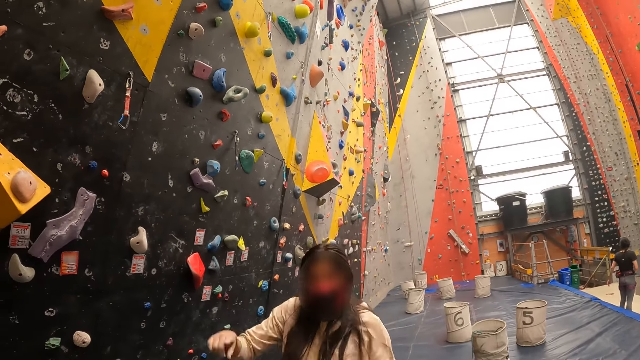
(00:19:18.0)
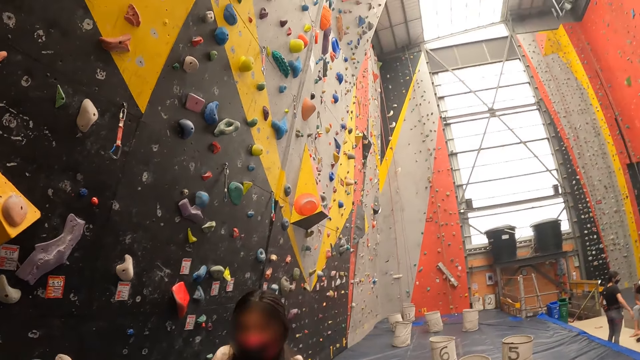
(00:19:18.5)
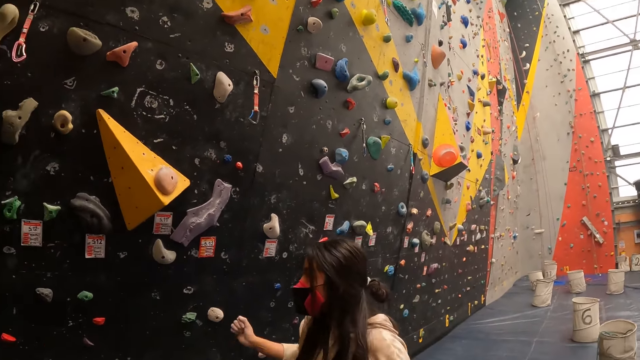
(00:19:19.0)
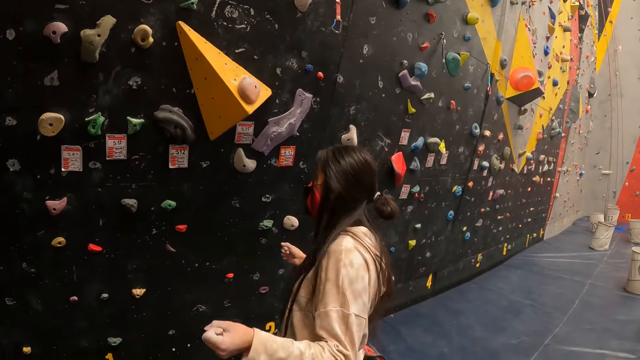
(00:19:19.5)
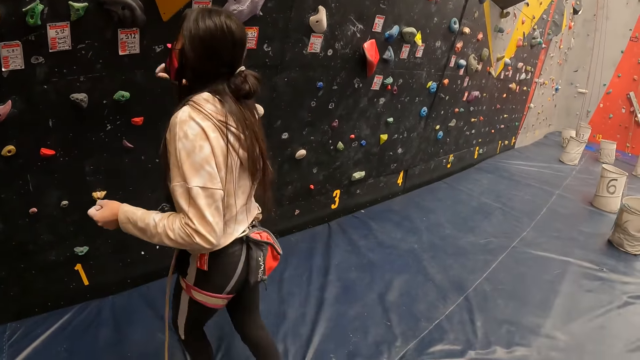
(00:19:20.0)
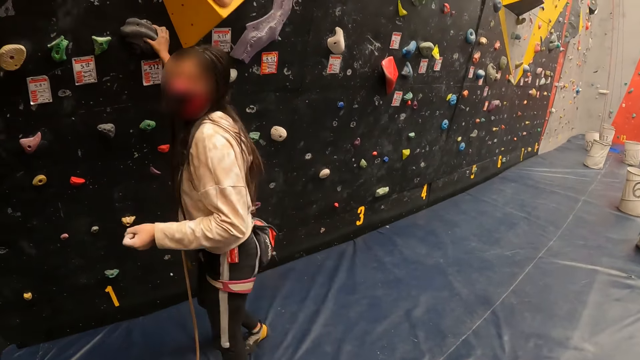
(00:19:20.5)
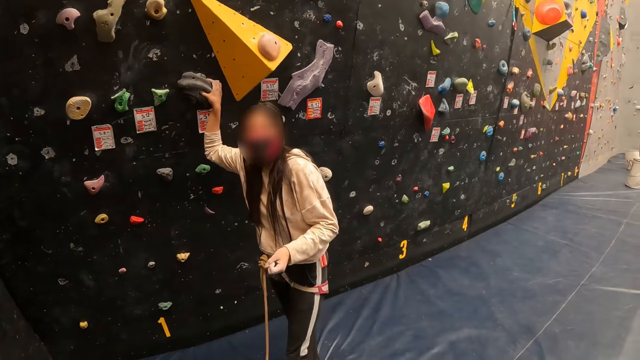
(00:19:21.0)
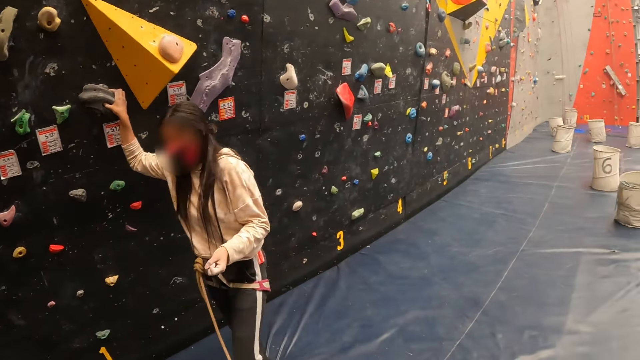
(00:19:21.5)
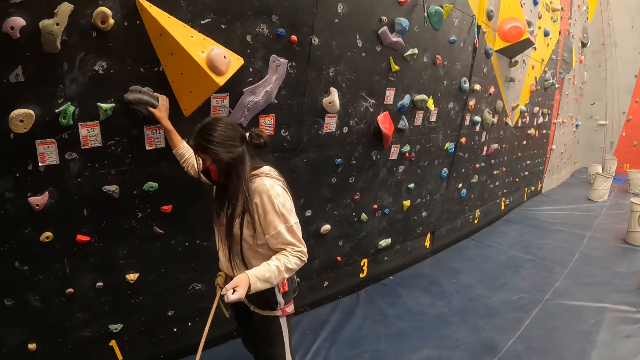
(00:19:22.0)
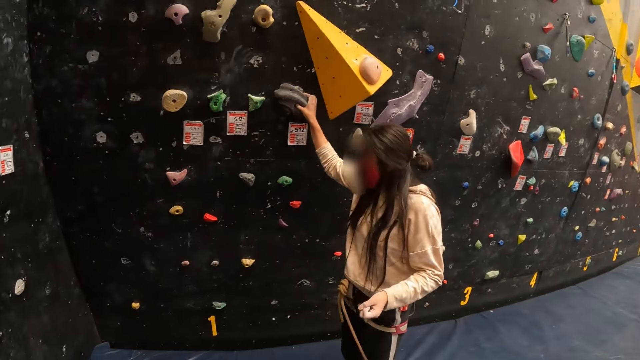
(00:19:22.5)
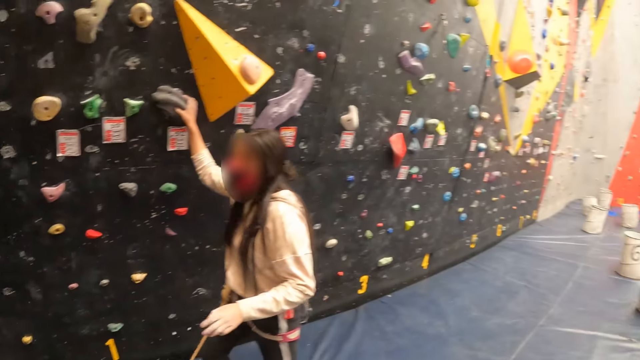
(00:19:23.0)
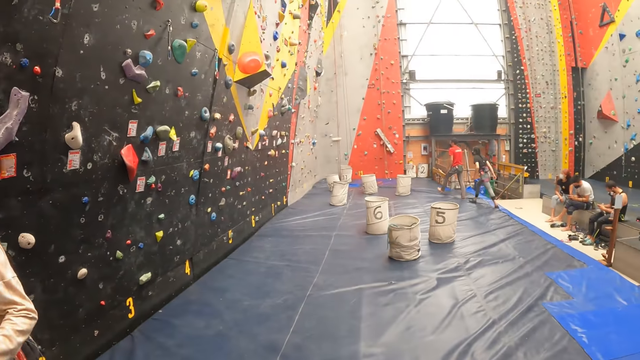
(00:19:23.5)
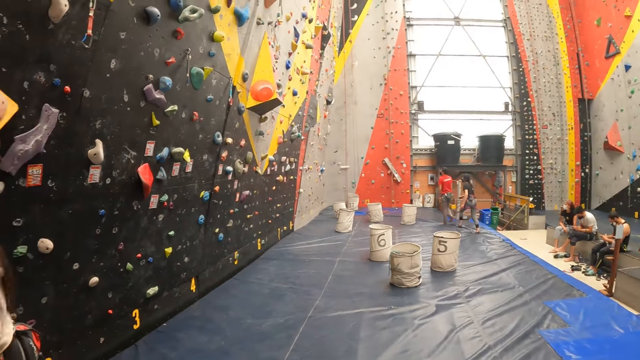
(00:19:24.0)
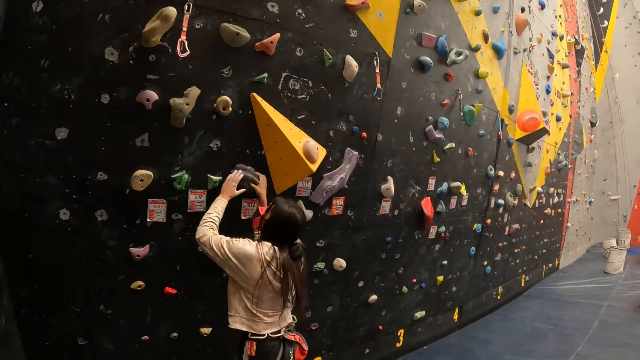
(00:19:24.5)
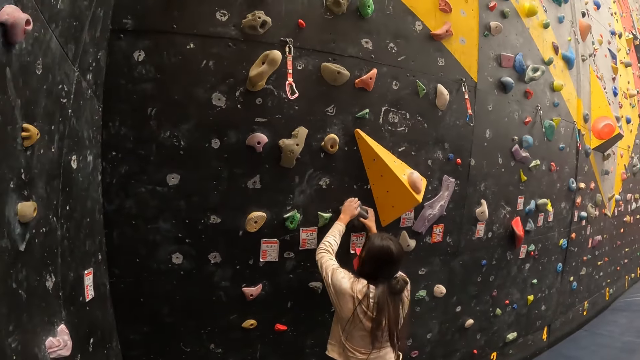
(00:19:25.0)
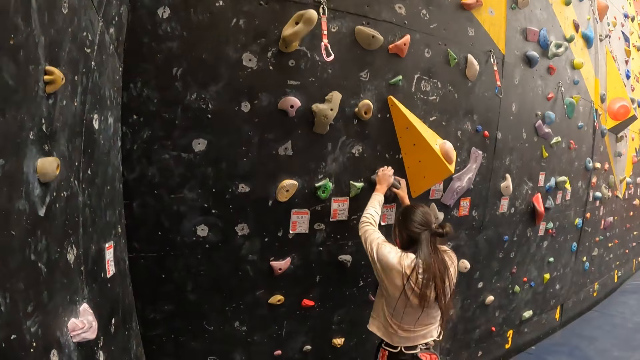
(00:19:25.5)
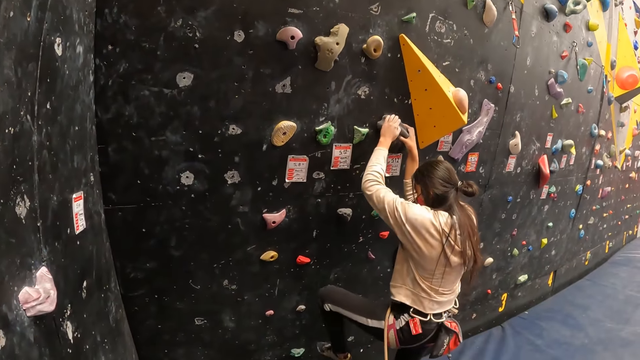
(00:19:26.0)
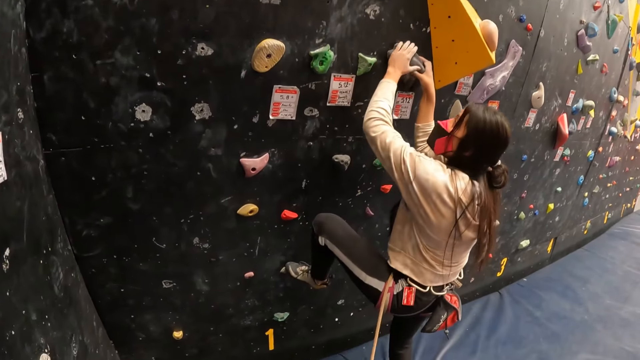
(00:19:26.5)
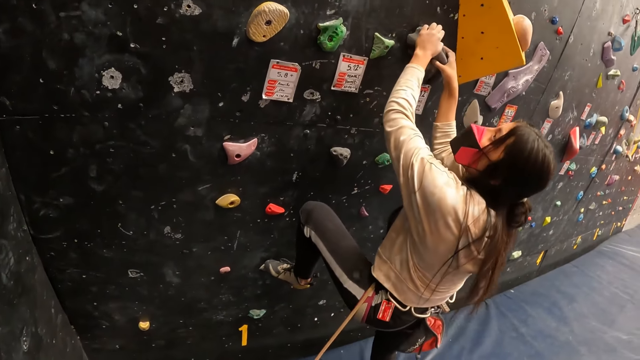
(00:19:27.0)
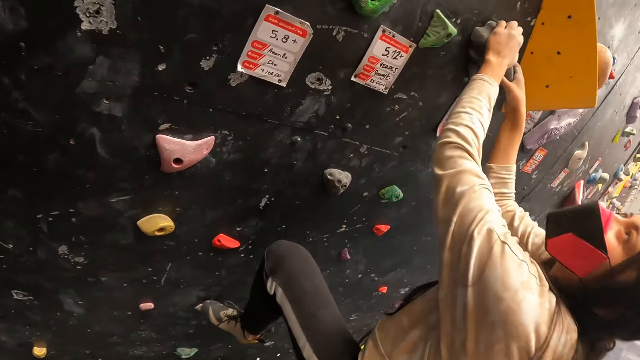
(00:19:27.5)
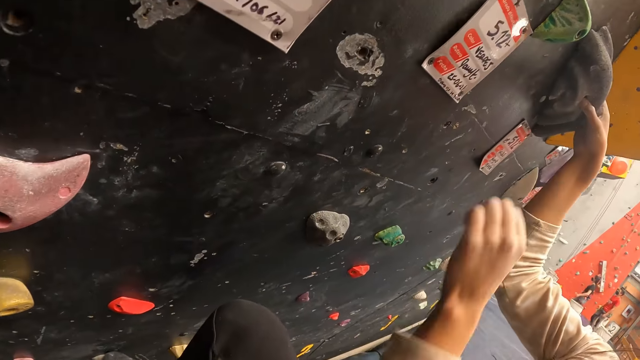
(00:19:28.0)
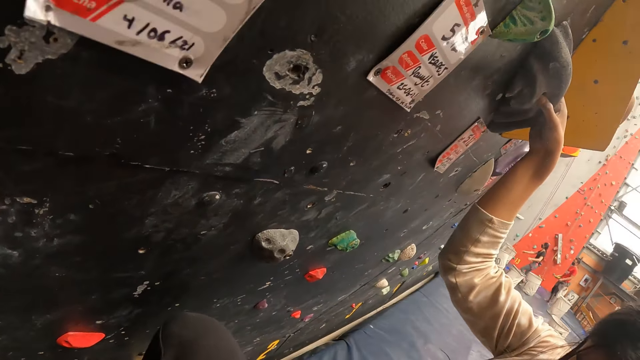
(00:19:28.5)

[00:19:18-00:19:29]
The lady points upwards. She holds the rock and climbs on the wall.

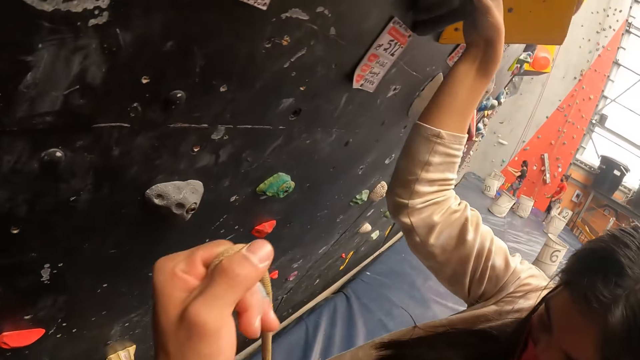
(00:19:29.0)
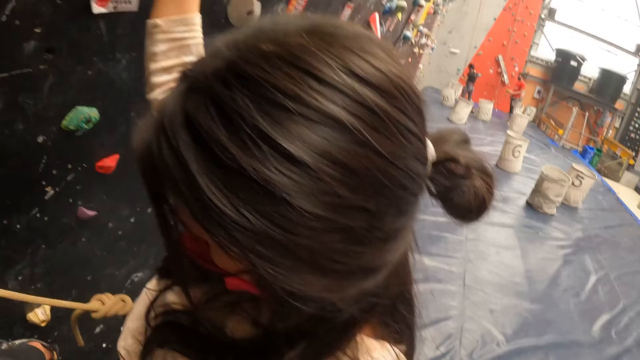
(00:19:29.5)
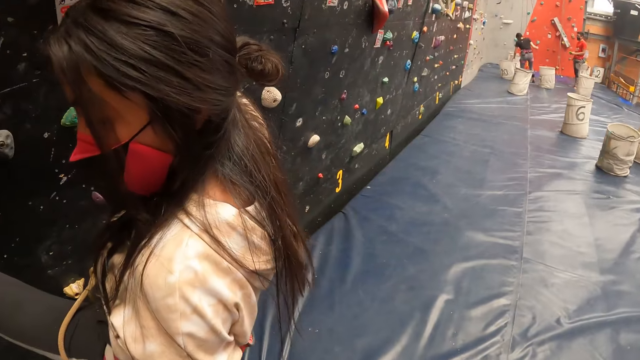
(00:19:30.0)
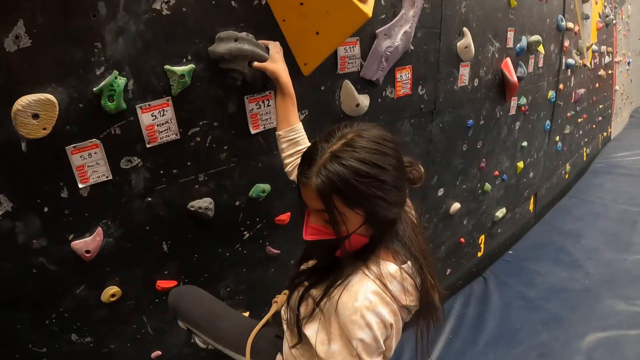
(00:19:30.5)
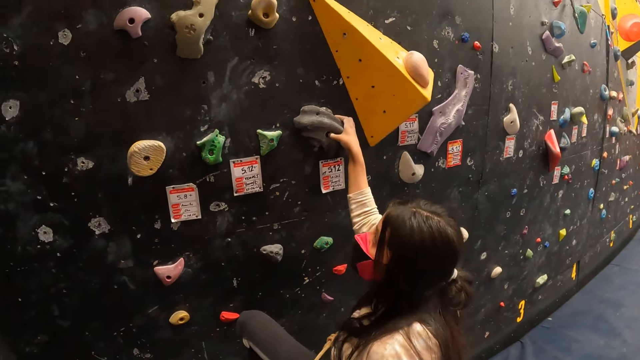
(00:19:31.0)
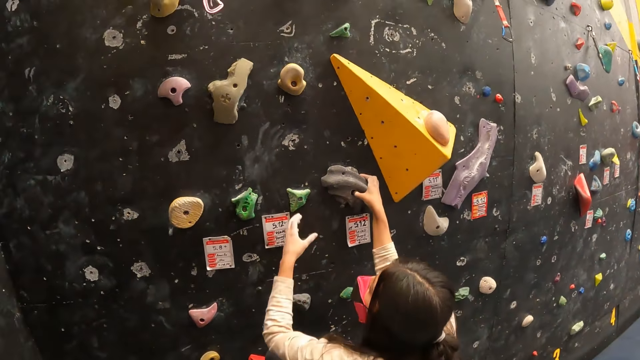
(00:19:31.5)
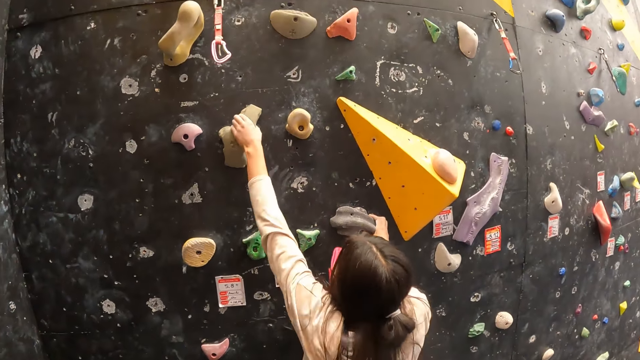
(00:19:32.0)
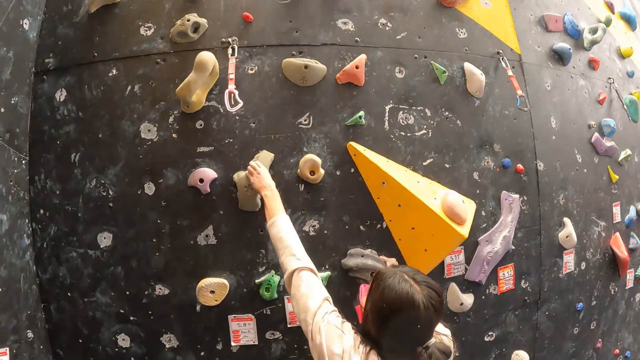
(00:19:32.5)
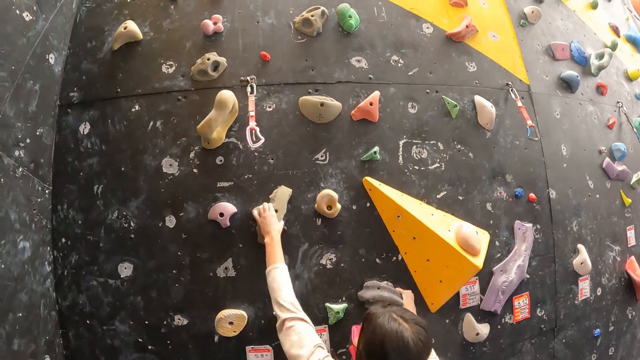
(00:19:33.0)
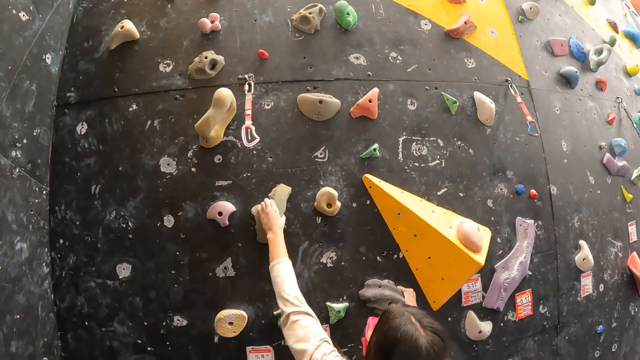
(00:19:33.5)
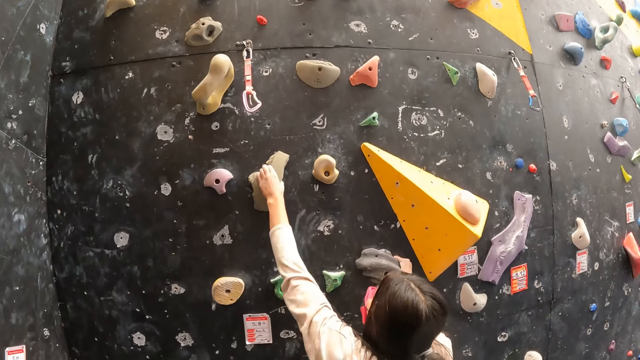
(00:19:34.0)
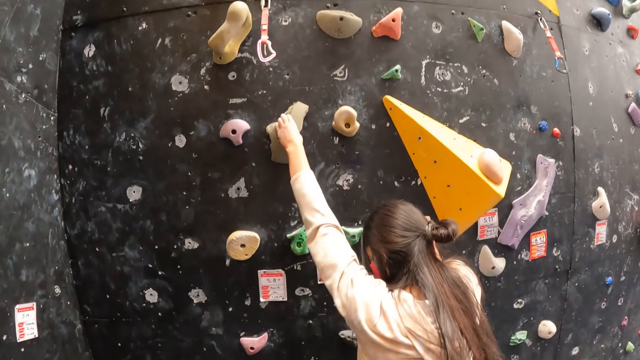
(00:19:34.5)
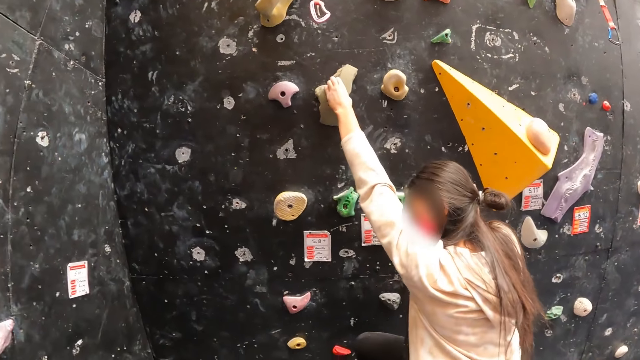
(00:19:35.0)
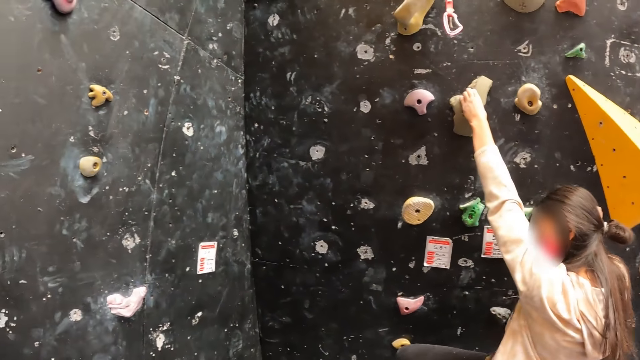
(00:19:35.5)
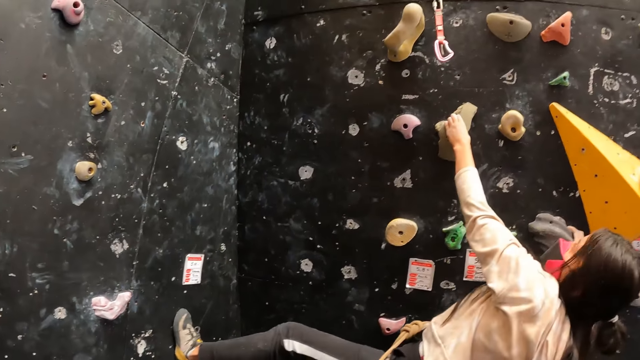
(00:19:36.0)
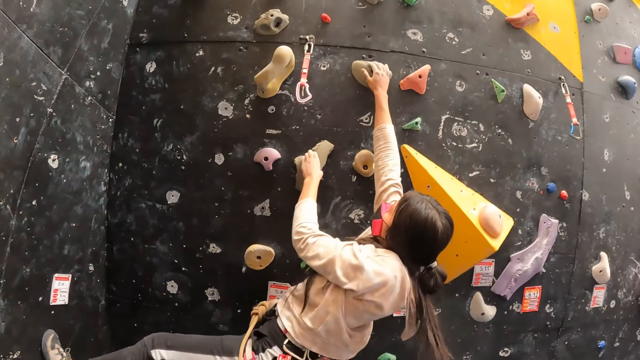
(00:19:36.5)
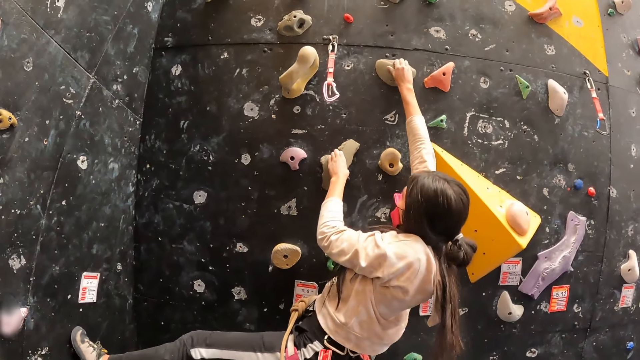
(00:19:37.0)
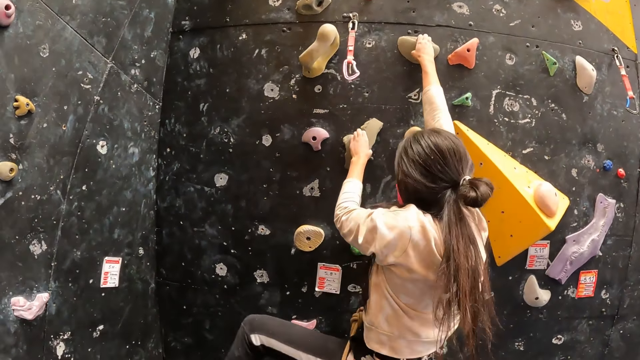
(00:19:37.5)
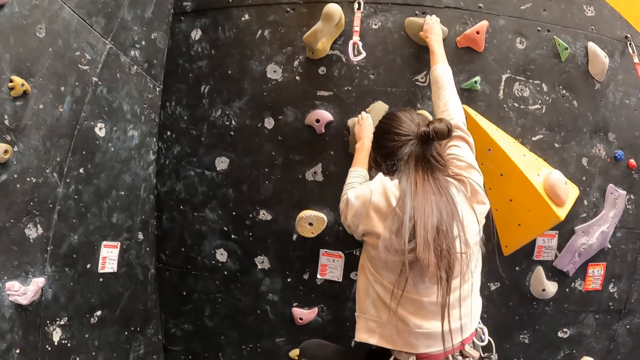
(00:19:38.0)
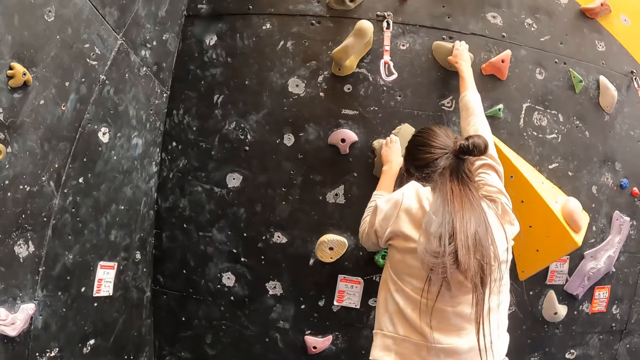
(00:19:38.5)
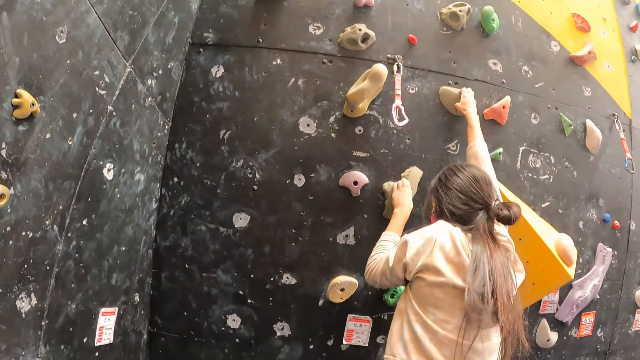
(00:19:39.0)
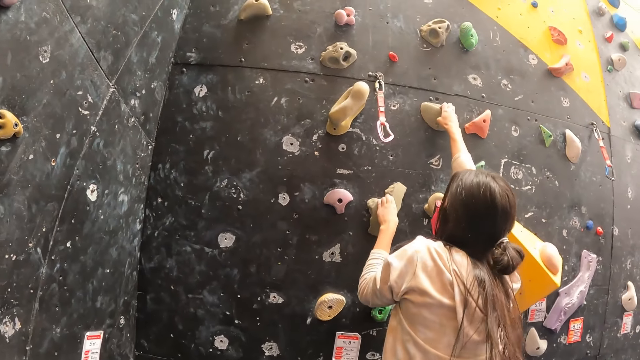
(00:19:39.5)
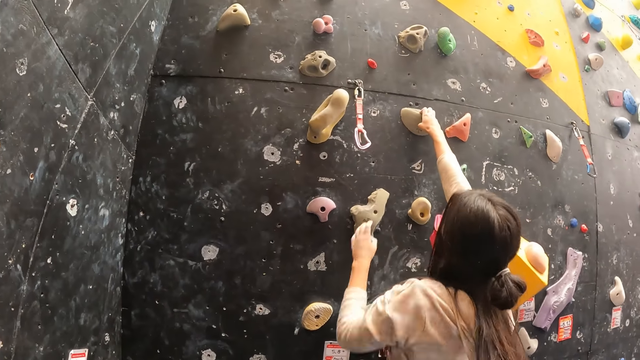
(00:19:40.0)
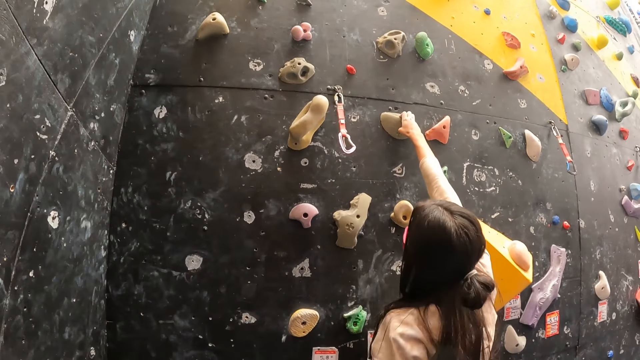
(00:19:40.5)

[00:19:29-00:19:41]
A lady pulls the rope and climbs on the wall.
